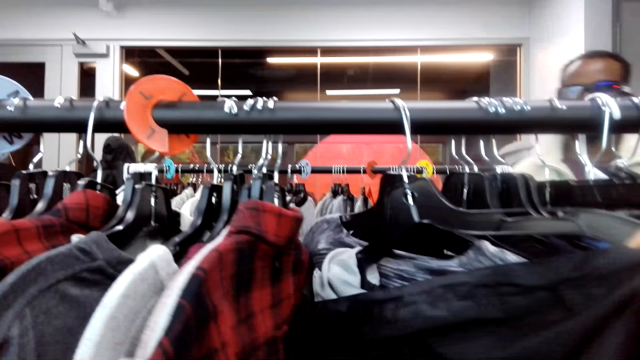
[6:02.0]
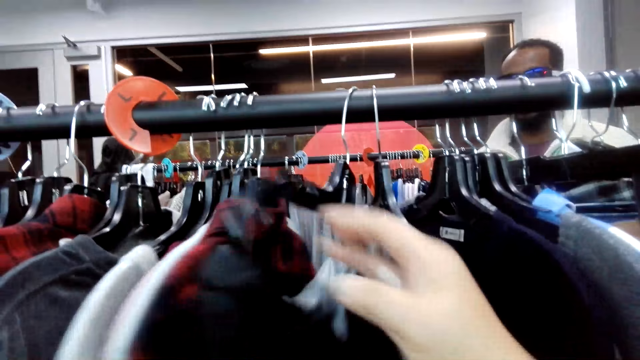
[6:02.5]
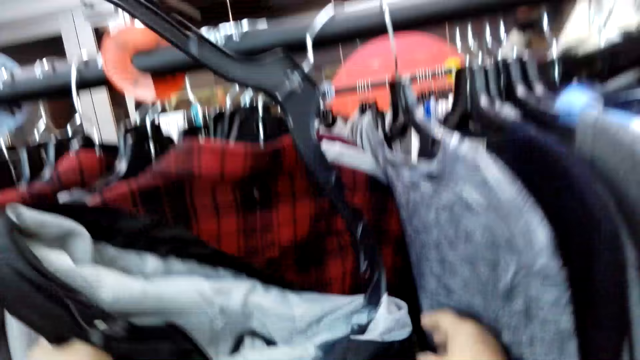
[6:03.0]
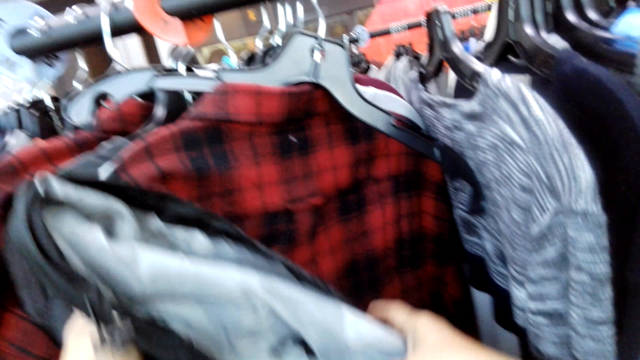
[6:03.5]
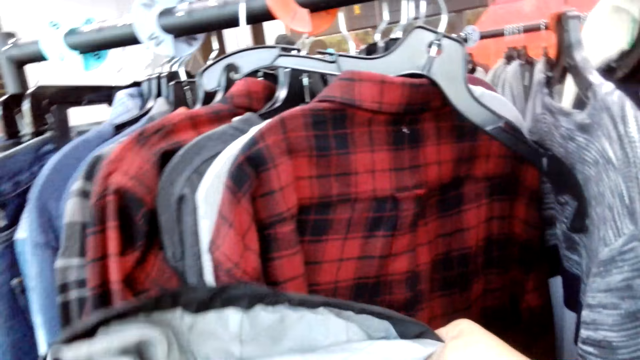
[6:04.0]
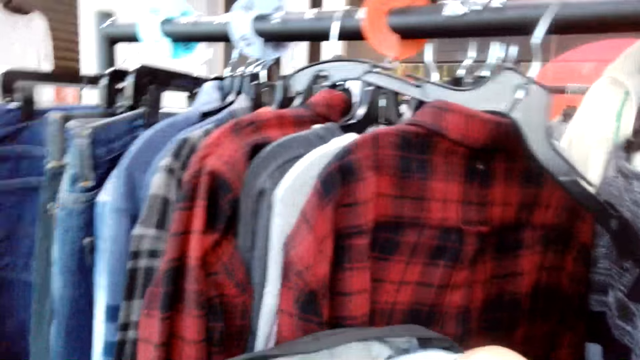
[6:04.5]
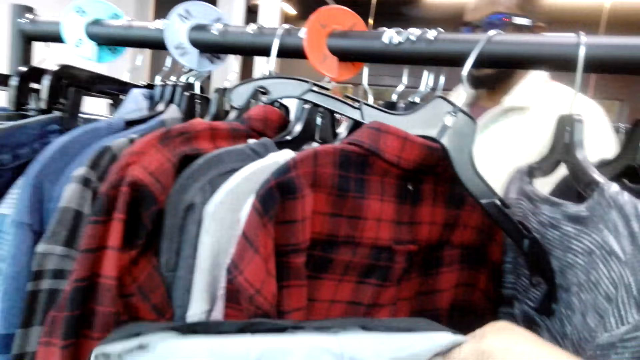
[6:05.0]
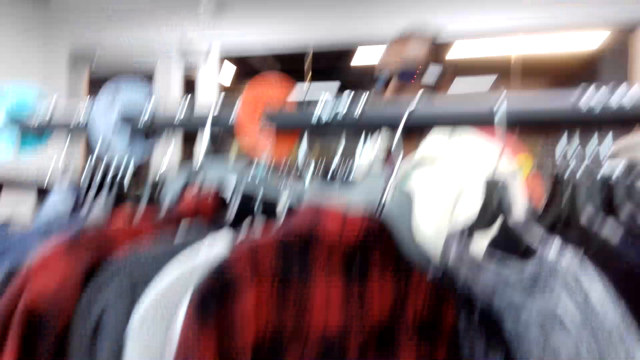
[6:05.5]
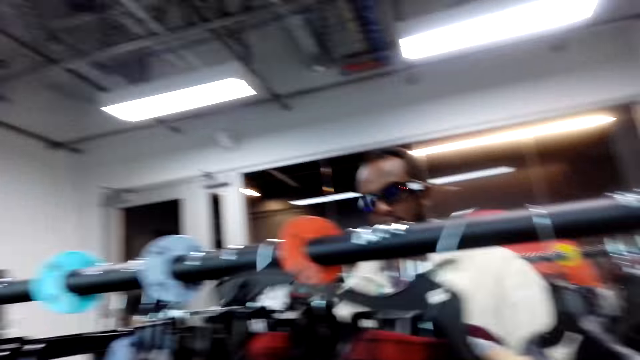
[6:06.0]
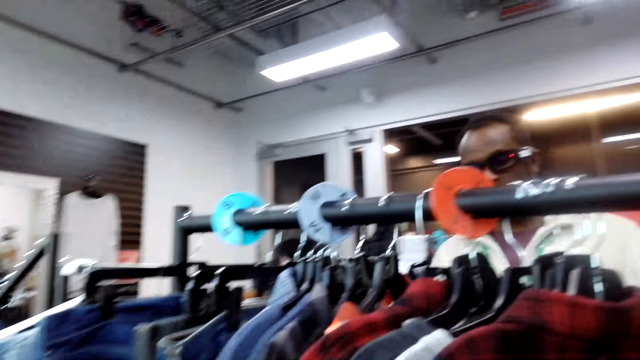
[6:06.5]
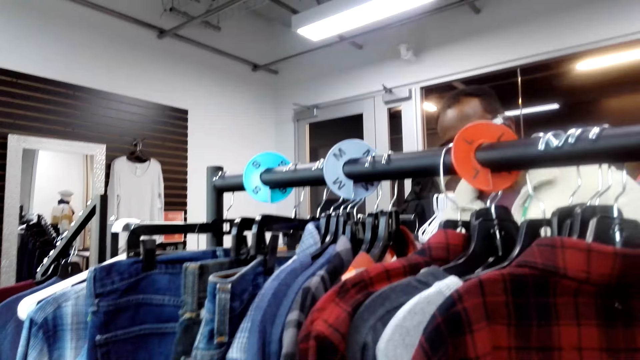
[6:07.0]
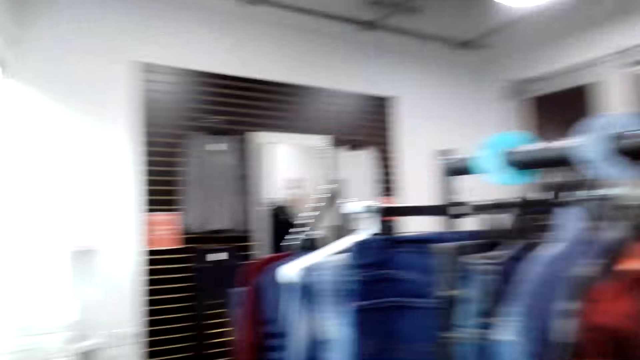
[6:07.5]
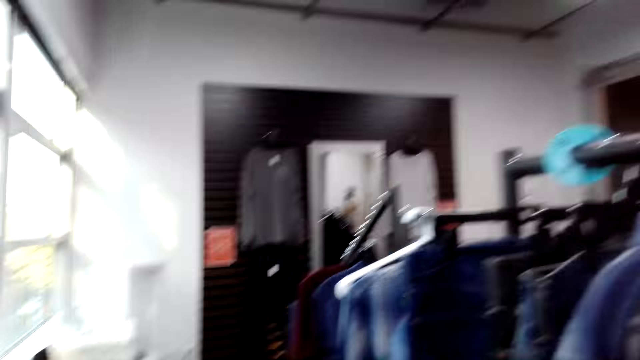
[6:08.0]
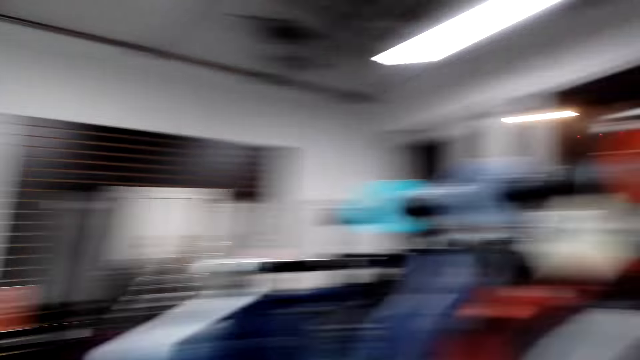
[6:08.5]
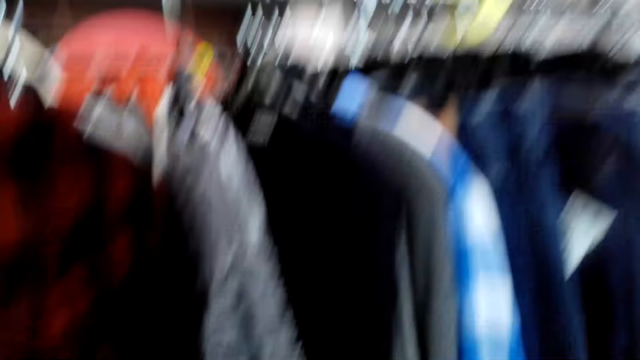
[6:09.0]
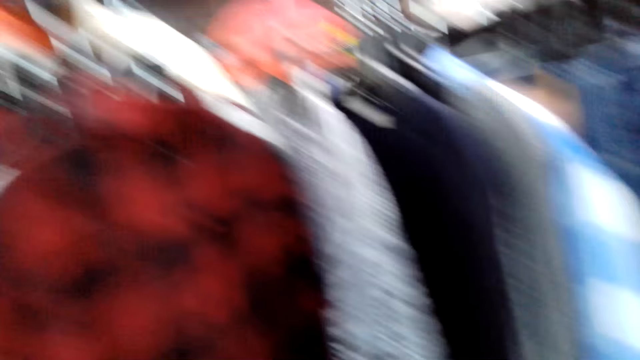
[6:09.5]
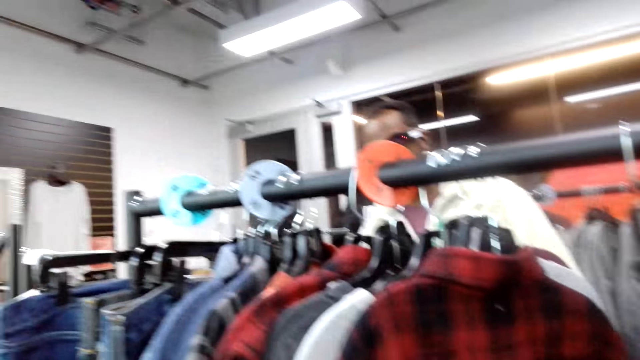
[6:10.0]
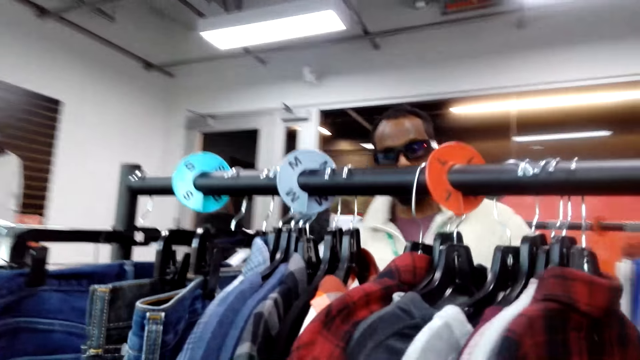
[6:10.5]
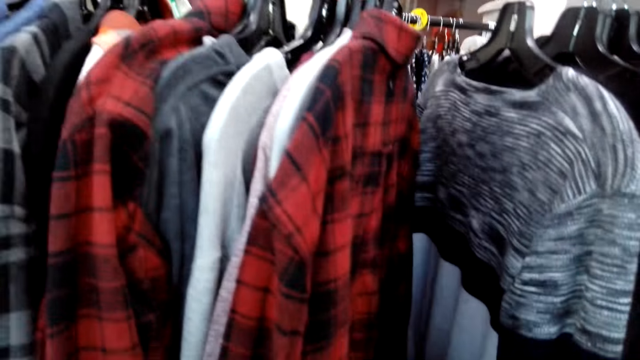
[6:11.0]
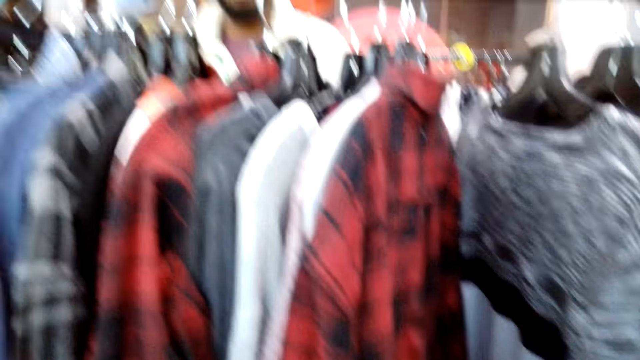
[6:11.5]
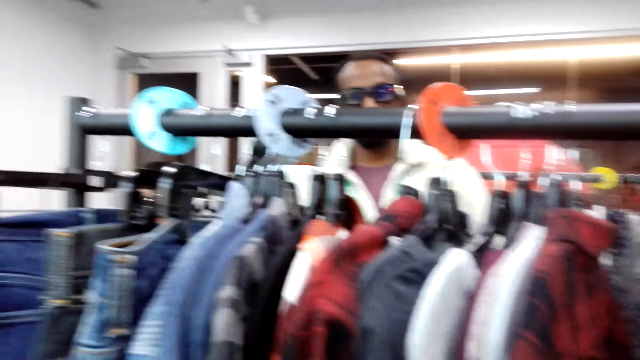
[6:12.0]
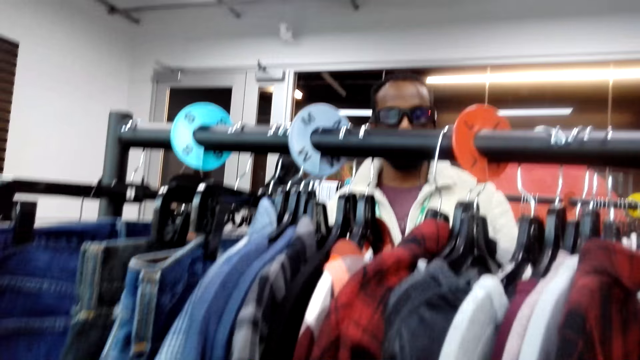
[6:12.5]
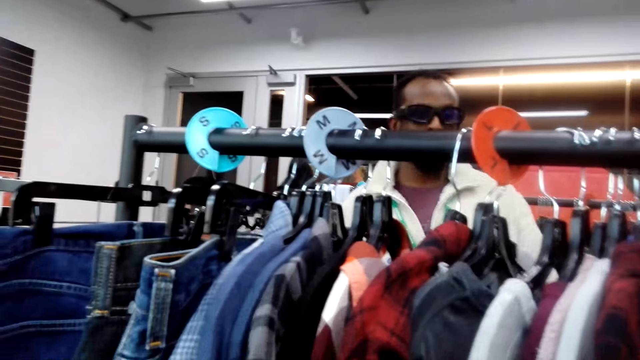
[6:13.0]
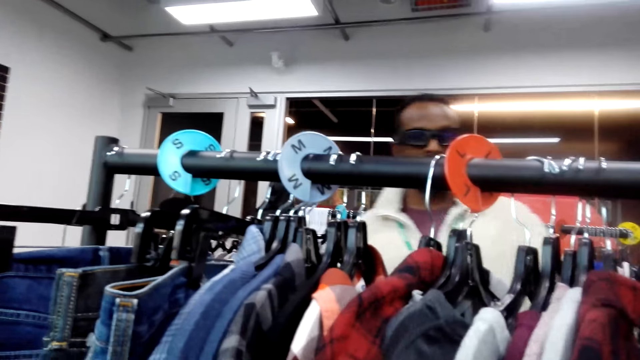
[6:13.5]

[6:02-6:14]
The camera wearer takes a cloth. They take a hanger.

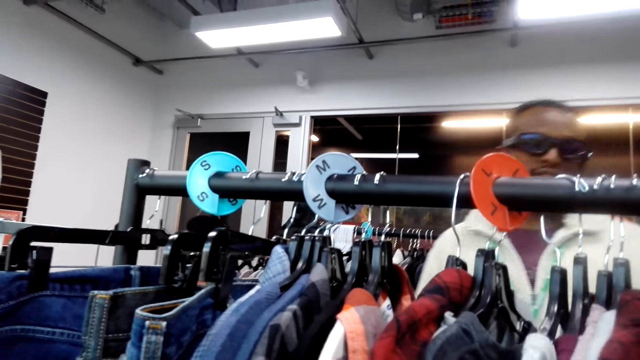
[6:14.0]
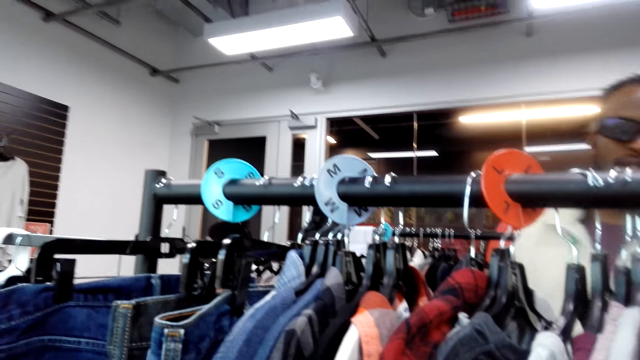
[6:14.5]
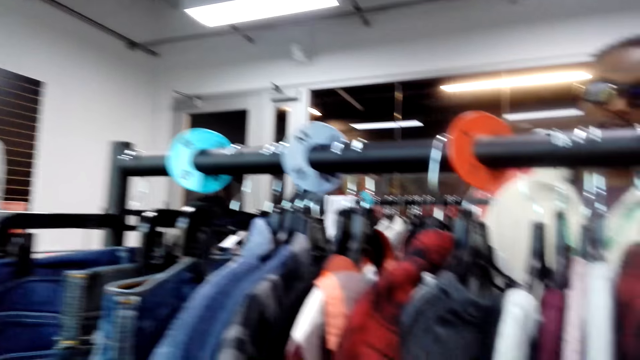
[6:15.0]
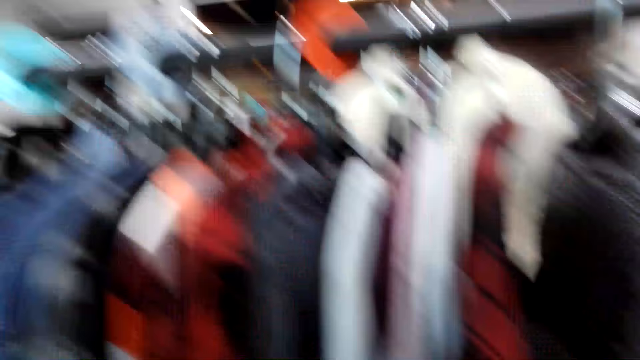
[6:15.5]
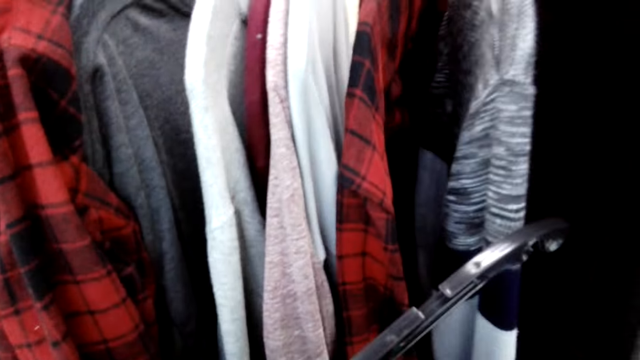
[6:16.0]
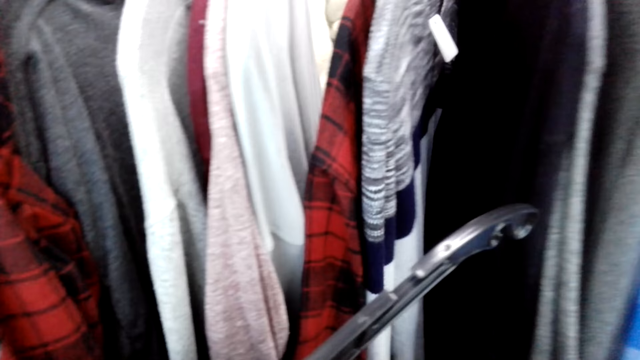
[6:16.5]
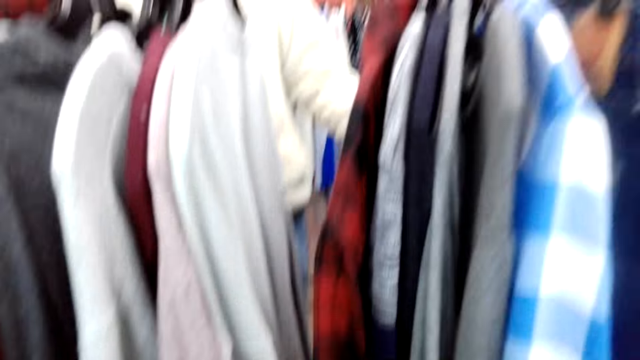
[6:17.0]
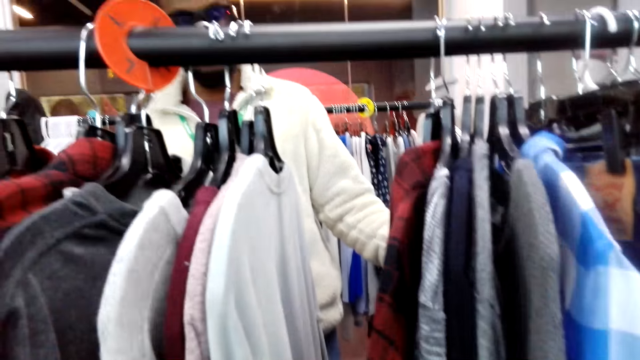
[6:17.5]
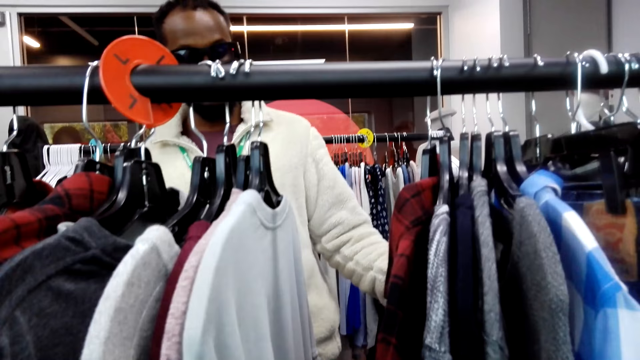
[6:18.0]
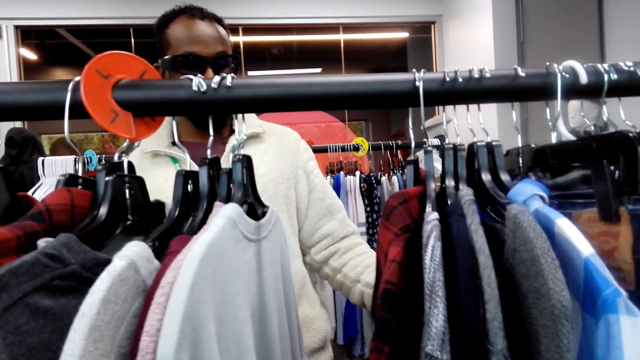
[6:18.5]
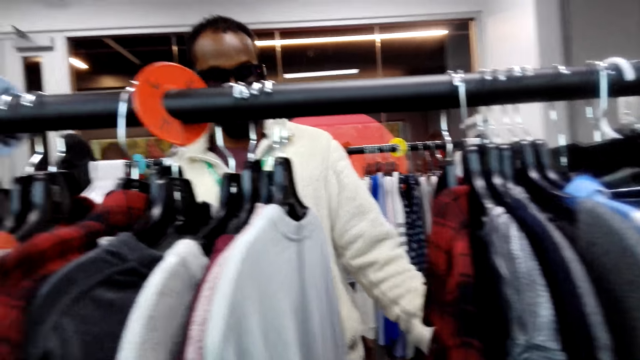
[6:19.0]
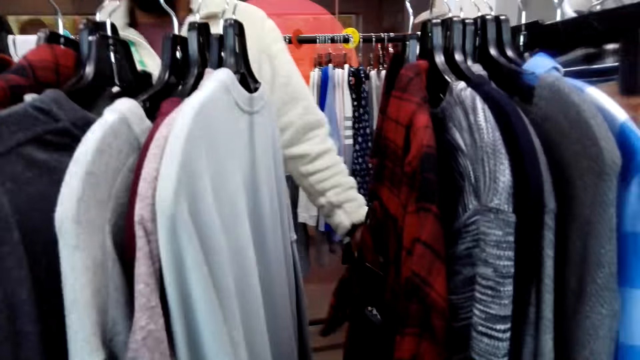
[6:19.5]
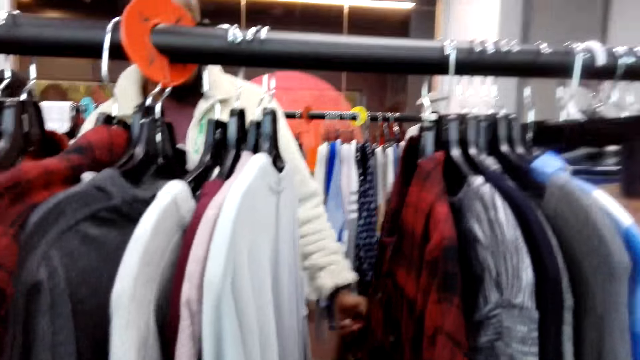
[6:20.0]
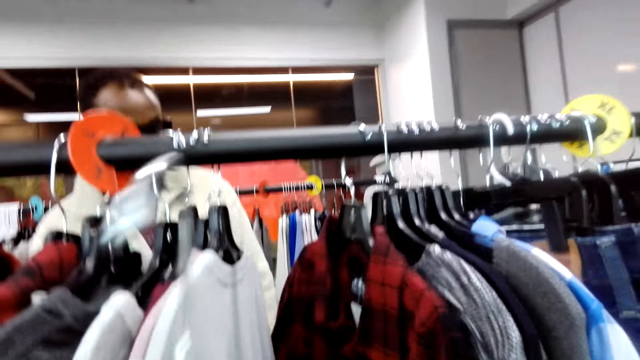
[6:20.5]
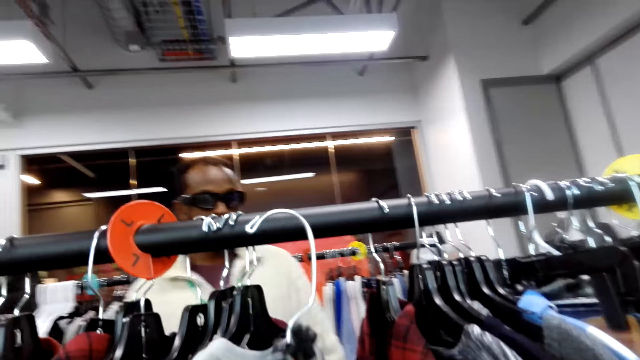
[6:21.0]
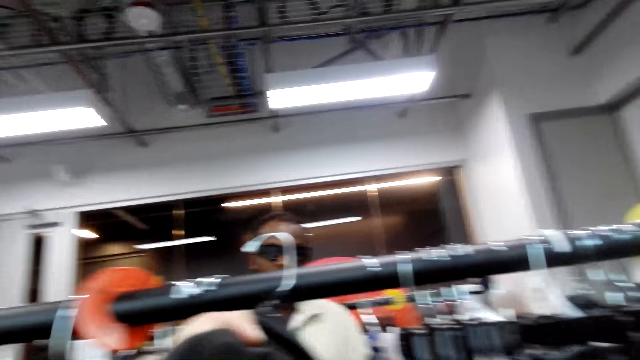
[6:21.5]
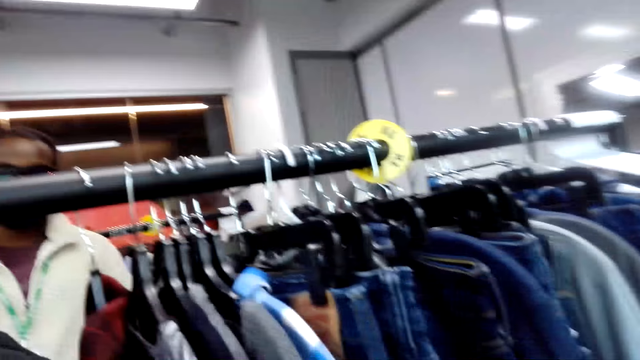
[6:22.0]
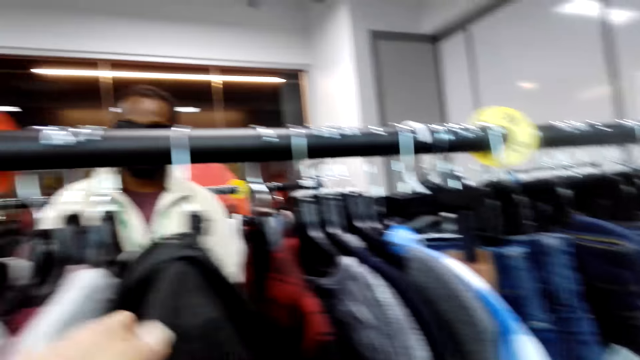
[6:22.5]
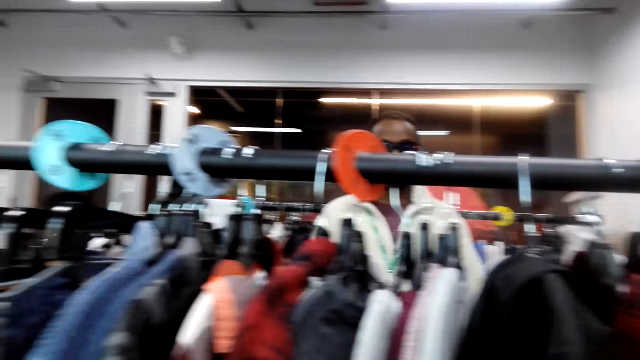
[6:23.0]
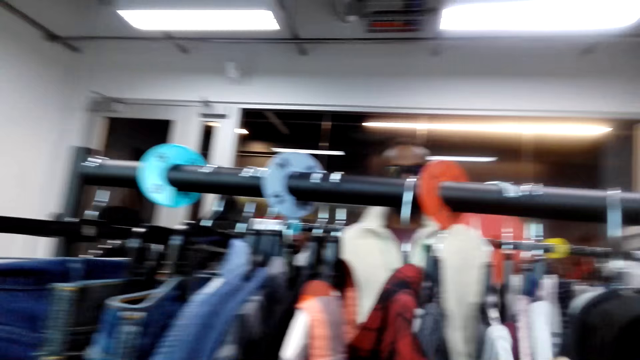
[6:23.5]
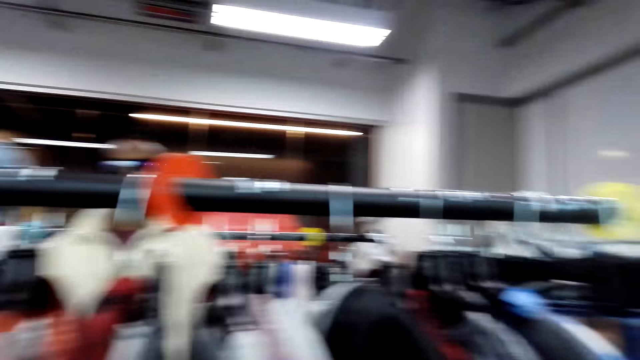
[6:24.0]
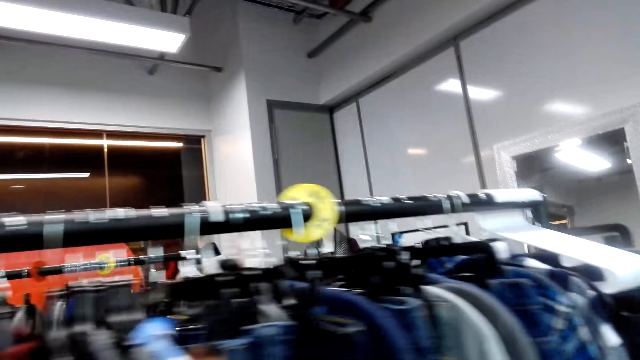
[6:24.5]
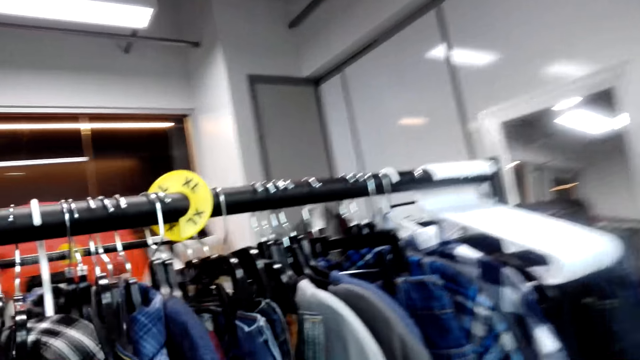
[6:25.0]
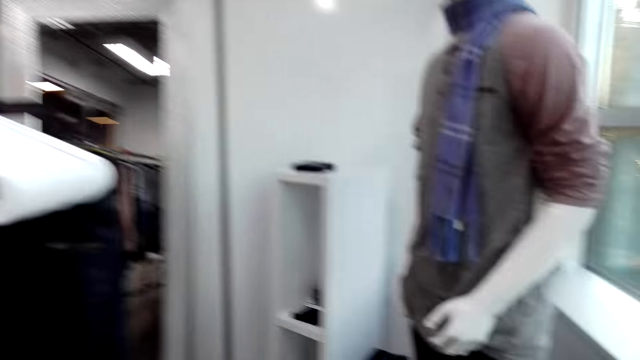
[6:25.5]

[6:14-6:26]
The camera wearer puts the hanger on the hanging line. They walk.
